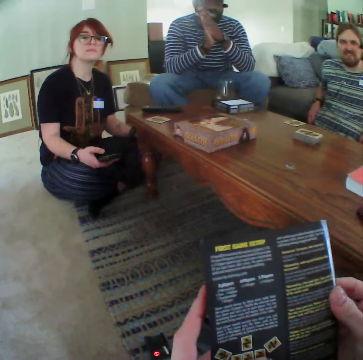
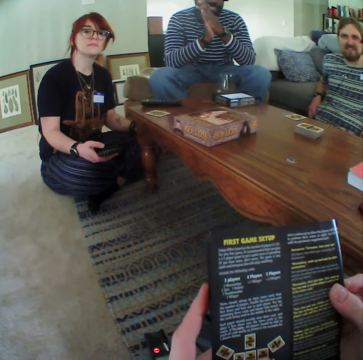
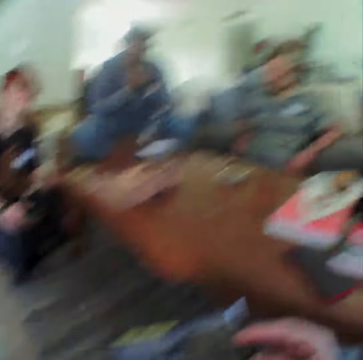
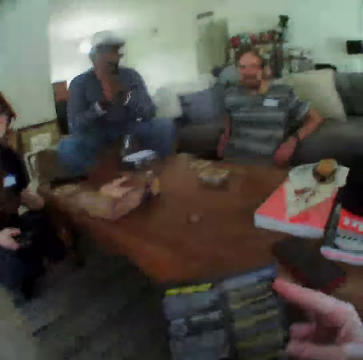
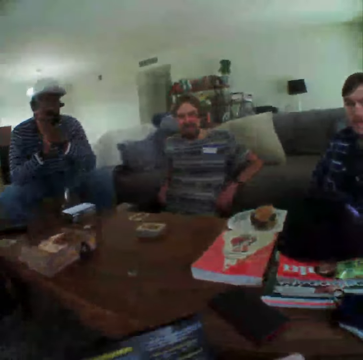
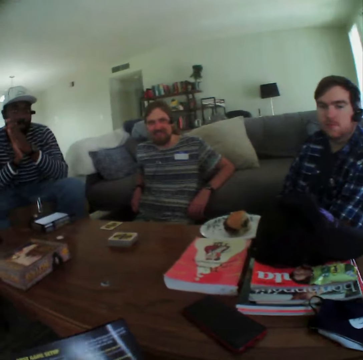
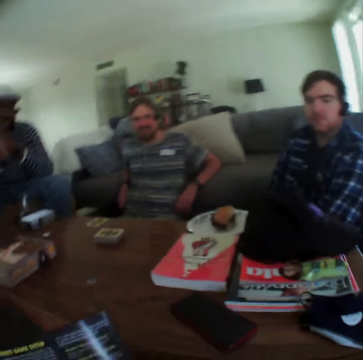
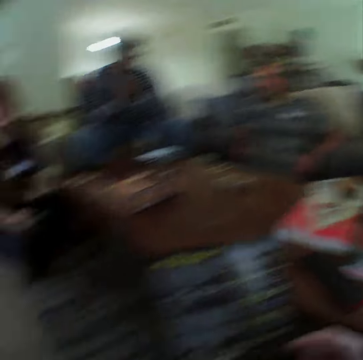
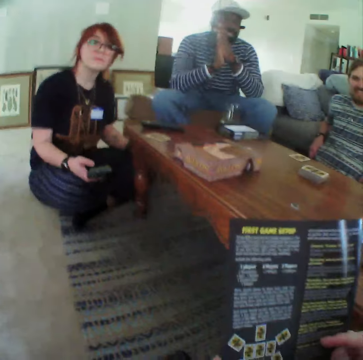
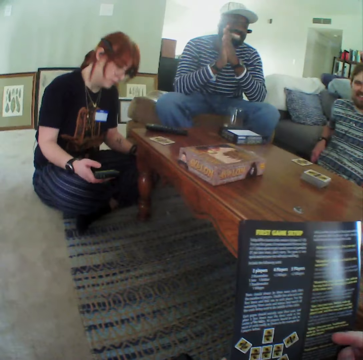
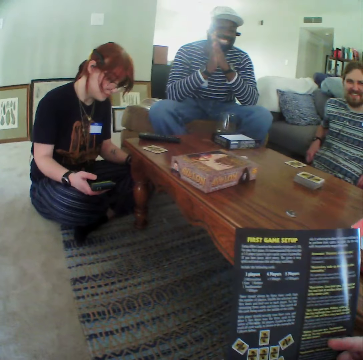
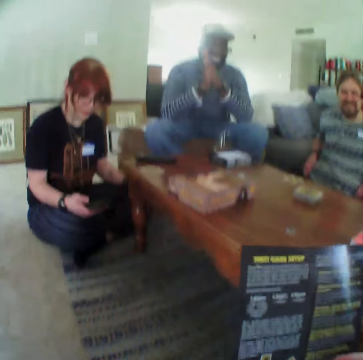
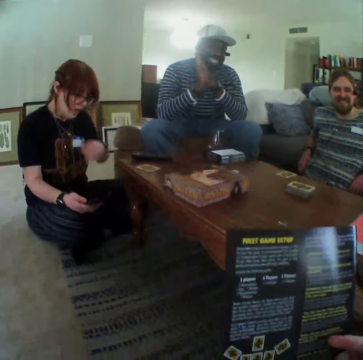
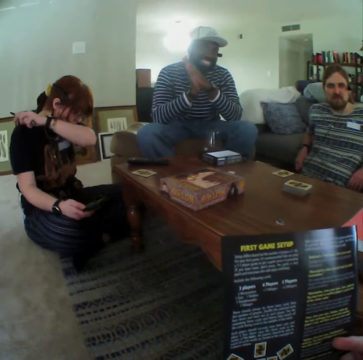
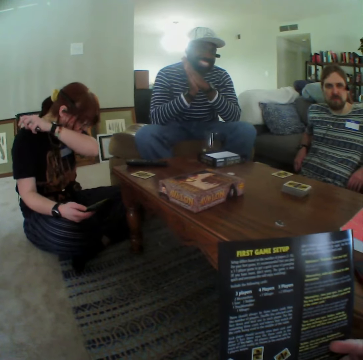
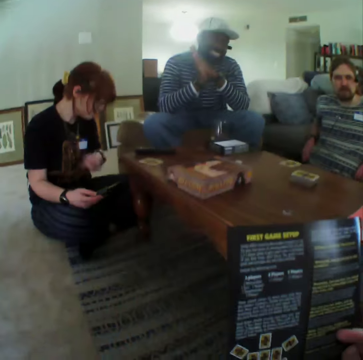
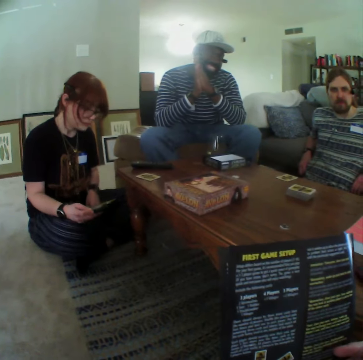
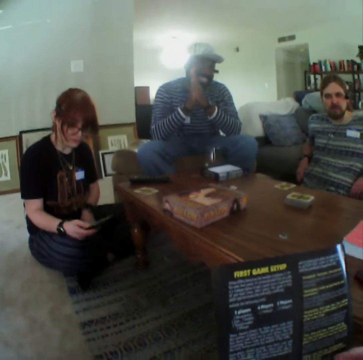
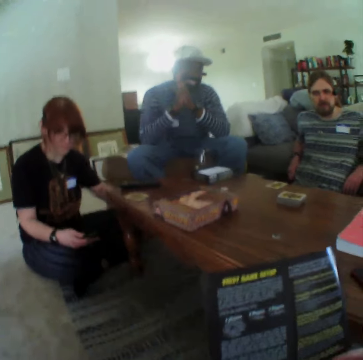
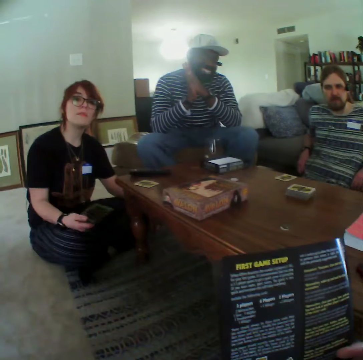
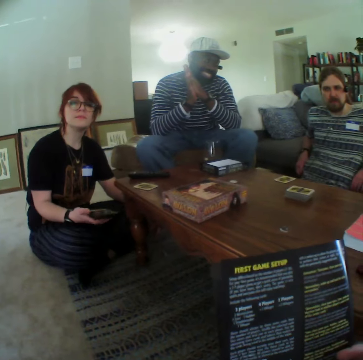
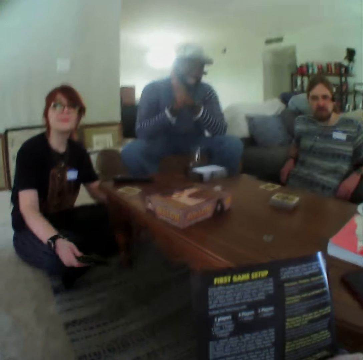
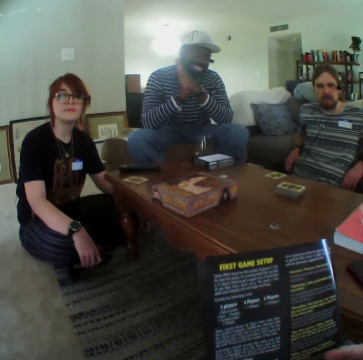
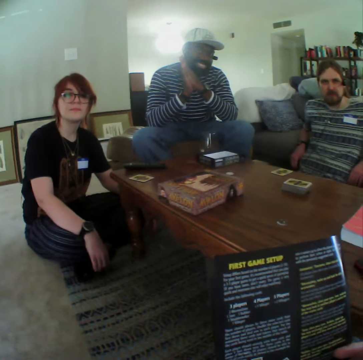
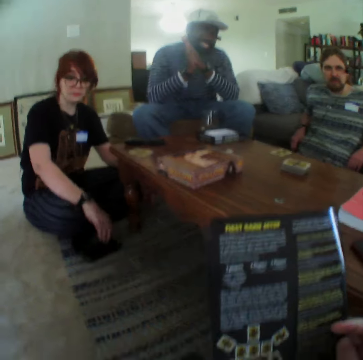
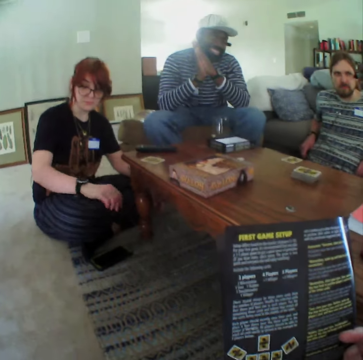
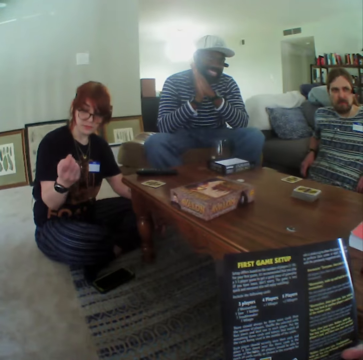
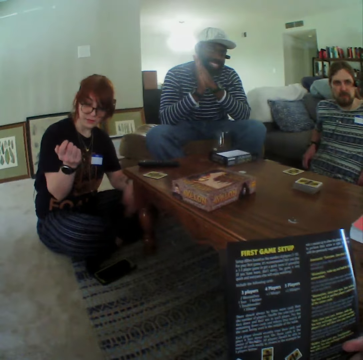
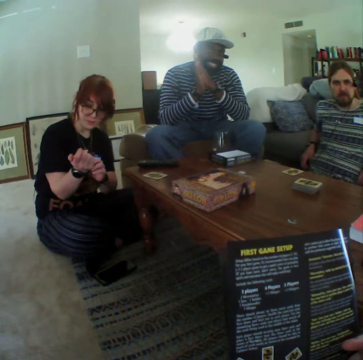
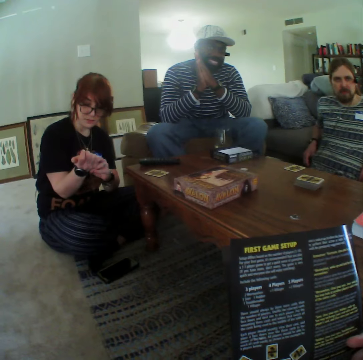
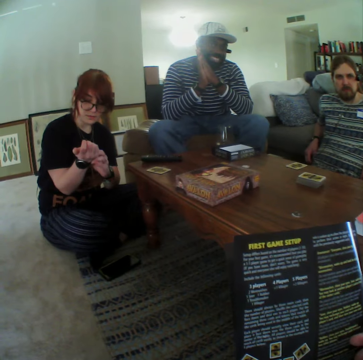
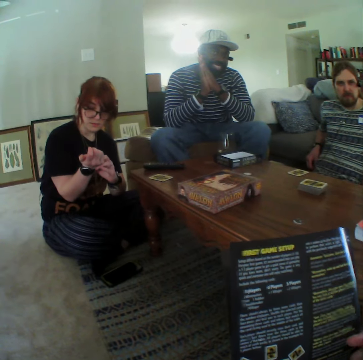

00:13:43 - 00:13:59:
A woman lifts her hand. The woman puts her hand in the mouth. The woman puts down her hand. The woman puts down the phone. The woman moves her hand and scratches her arm.

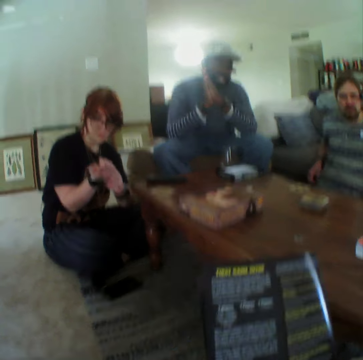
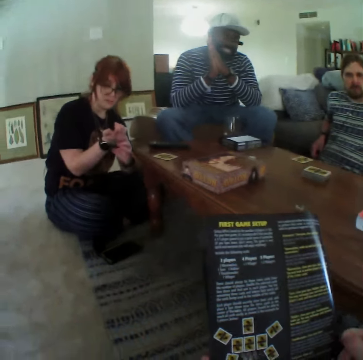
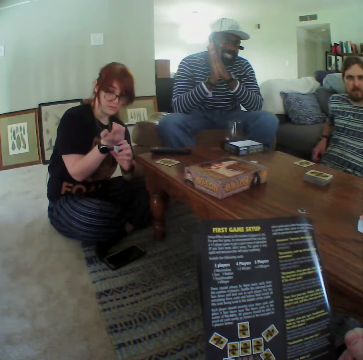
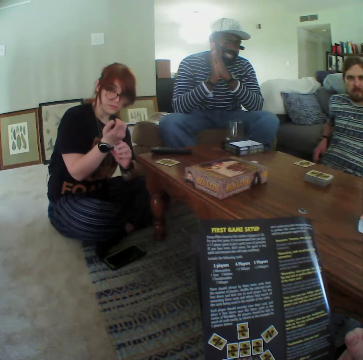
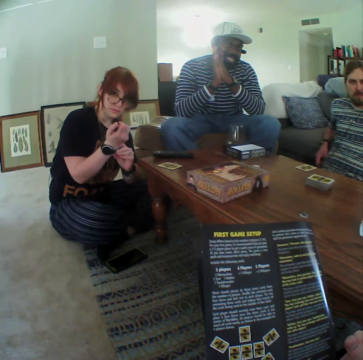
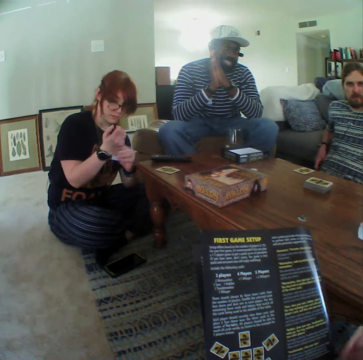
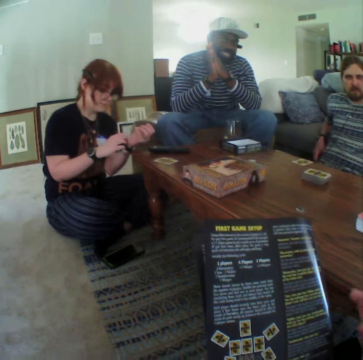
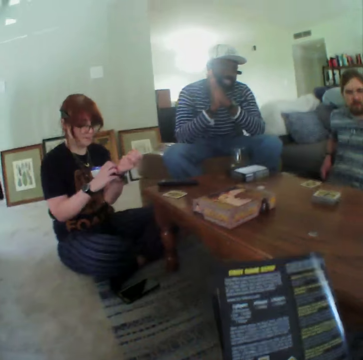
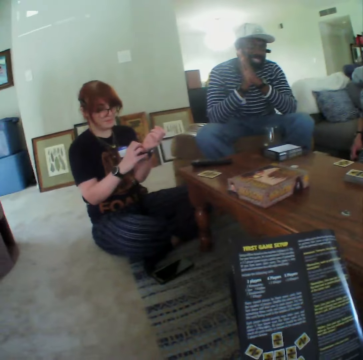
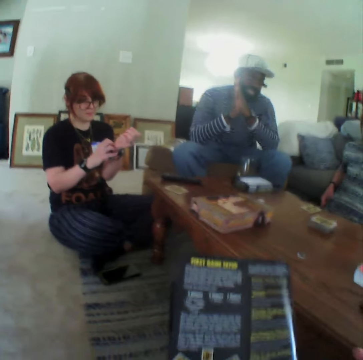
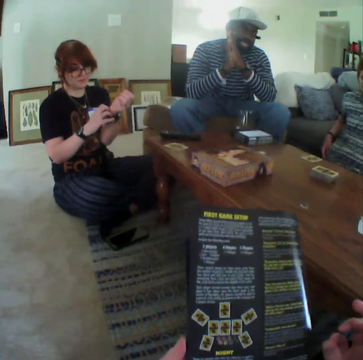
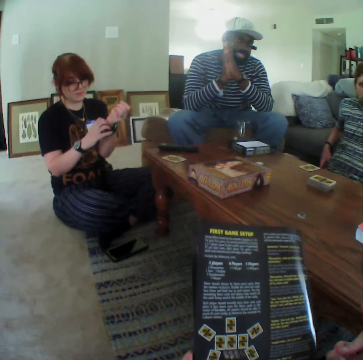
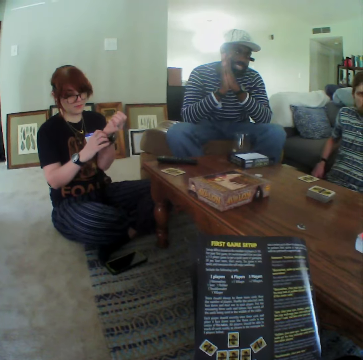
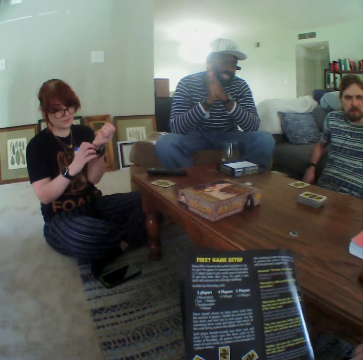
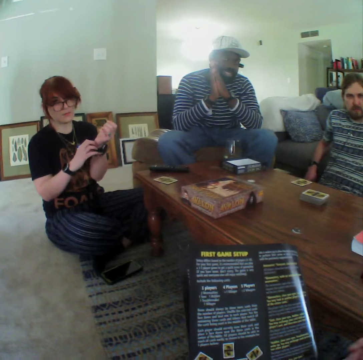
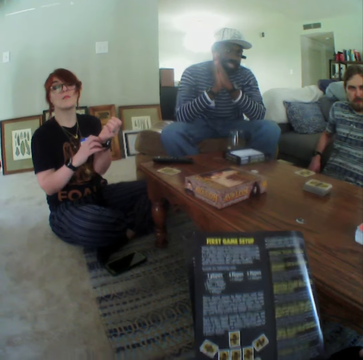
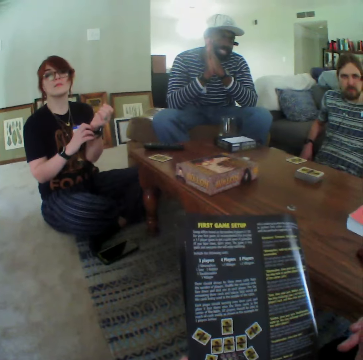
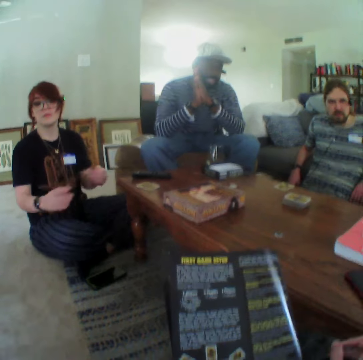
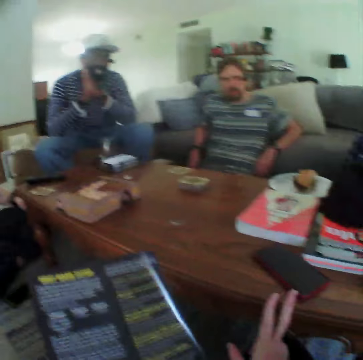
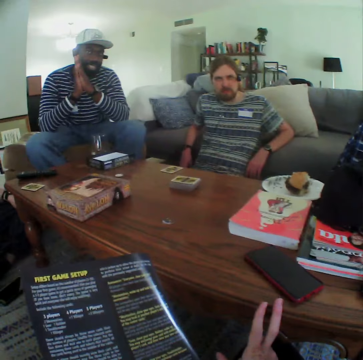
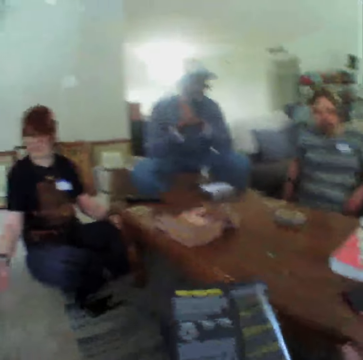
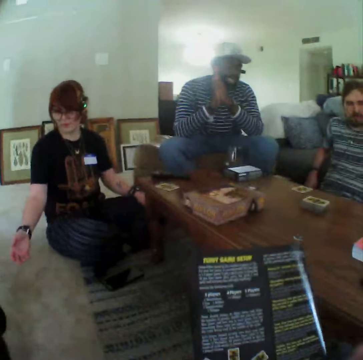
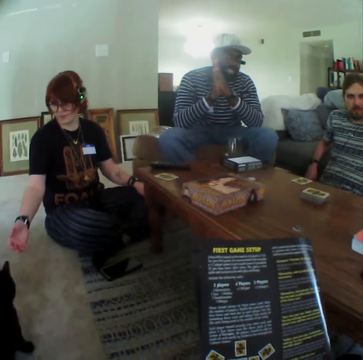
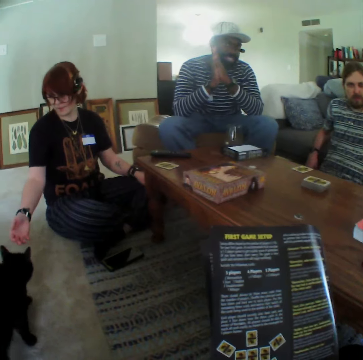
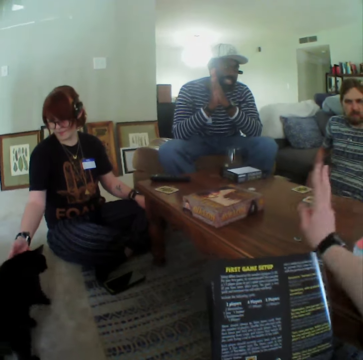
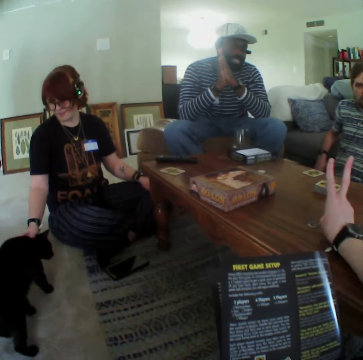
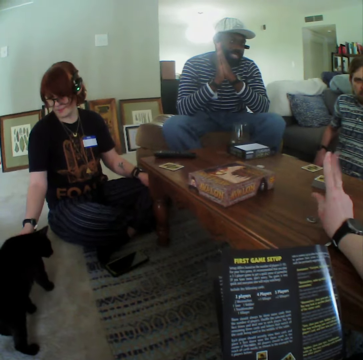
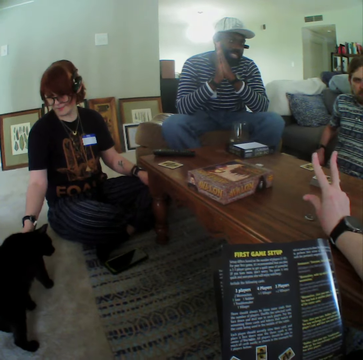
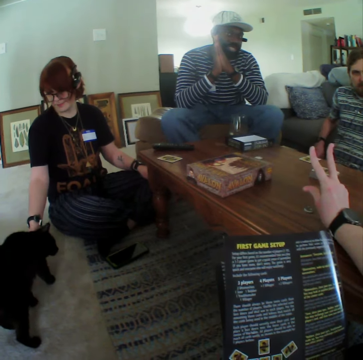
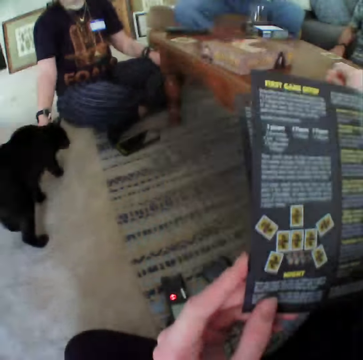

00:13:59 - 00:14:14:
A woman touches her watch. The woman puts down her hands. The camera wearer gestures with his hand. He puts the hand on the table. The woman touches the cat.

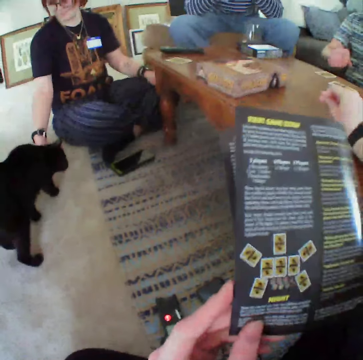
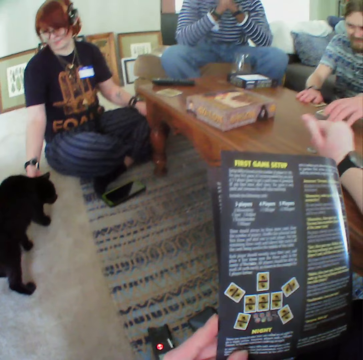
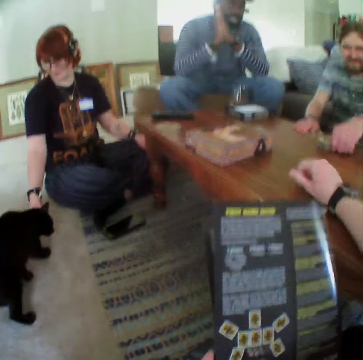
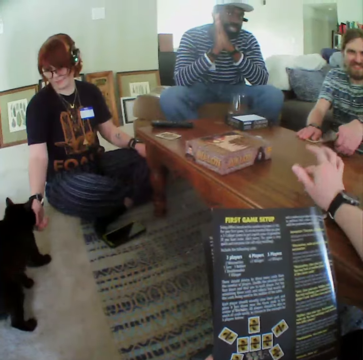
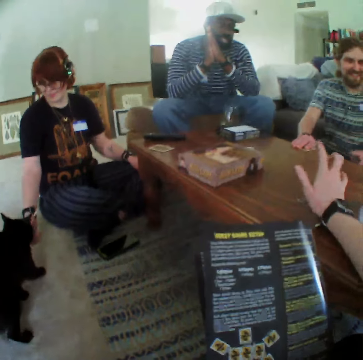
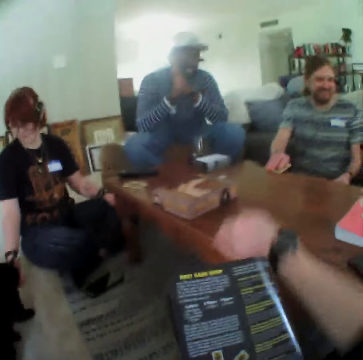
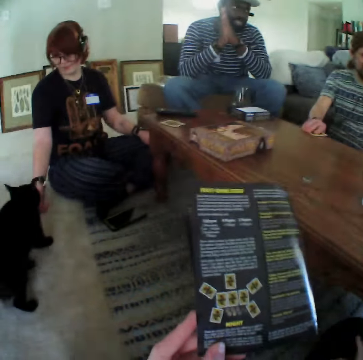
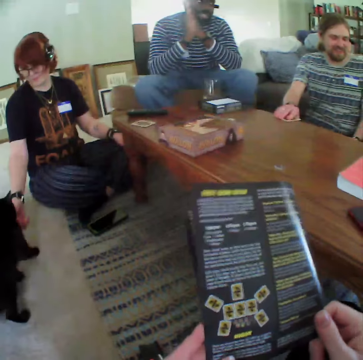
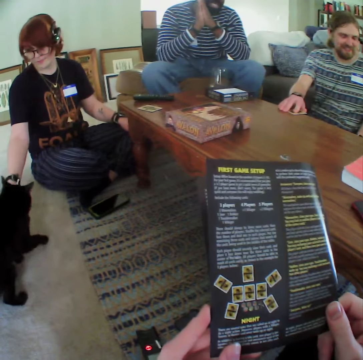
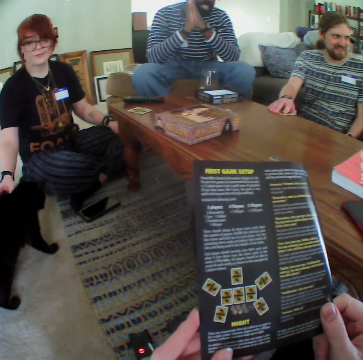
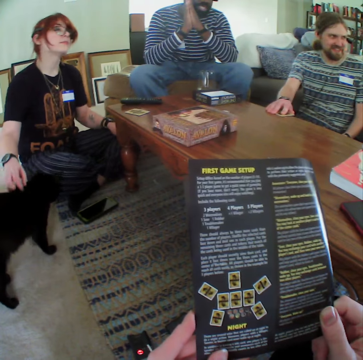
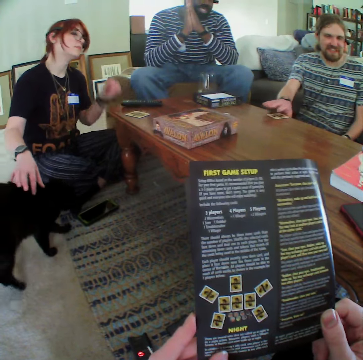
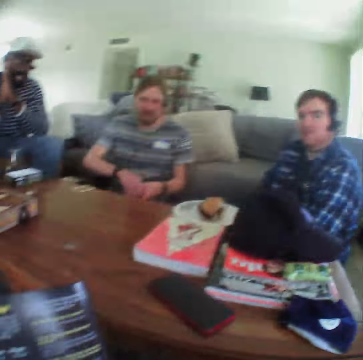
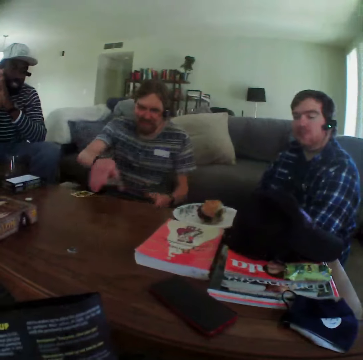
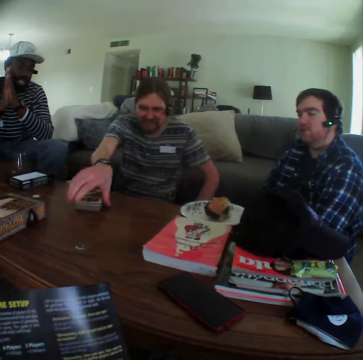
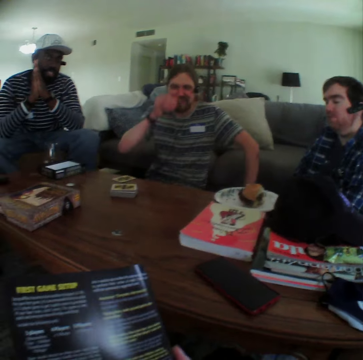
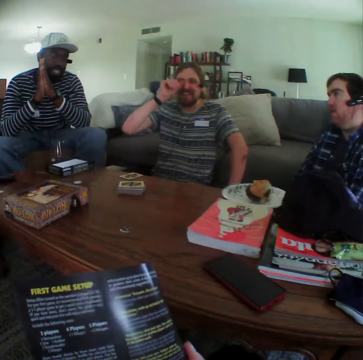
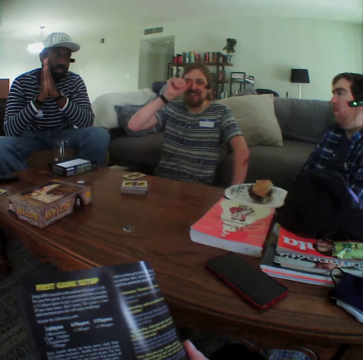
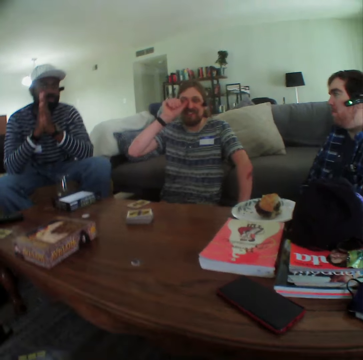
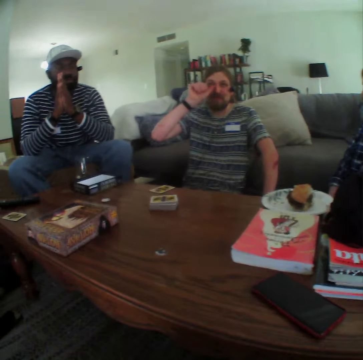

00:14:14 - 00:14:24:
A man picks up the cards and holds the cards. The camera wearer taps the table. A woman puts her hand up. The man puts the cards on the table and lifts his hand.
